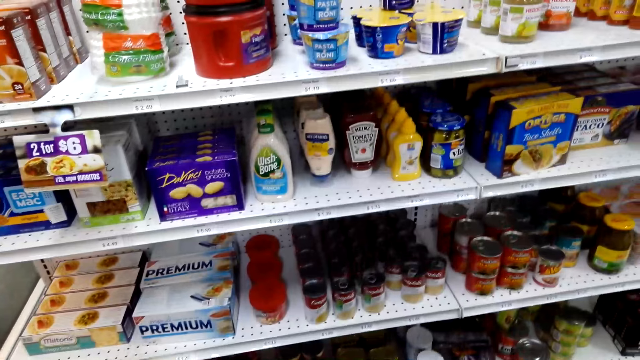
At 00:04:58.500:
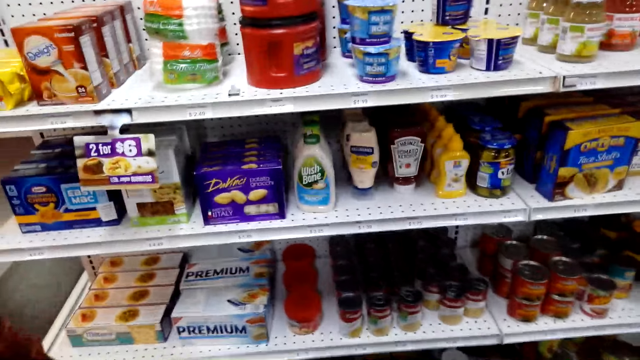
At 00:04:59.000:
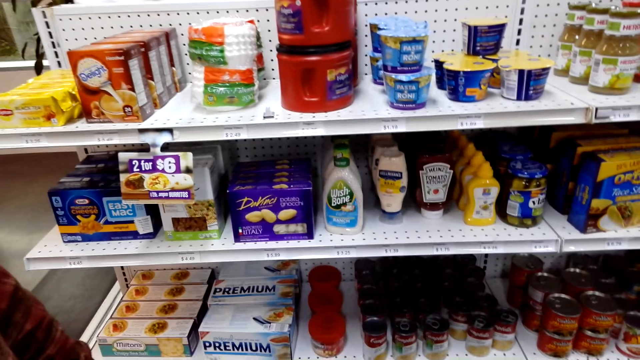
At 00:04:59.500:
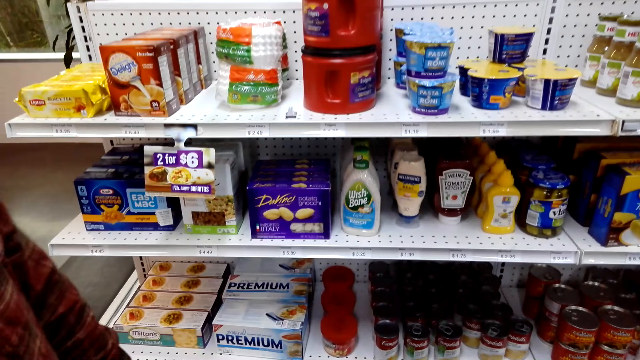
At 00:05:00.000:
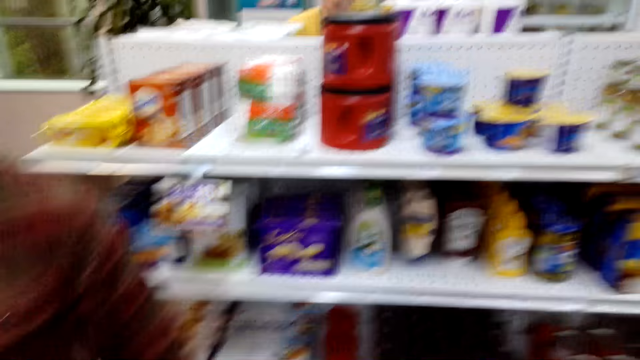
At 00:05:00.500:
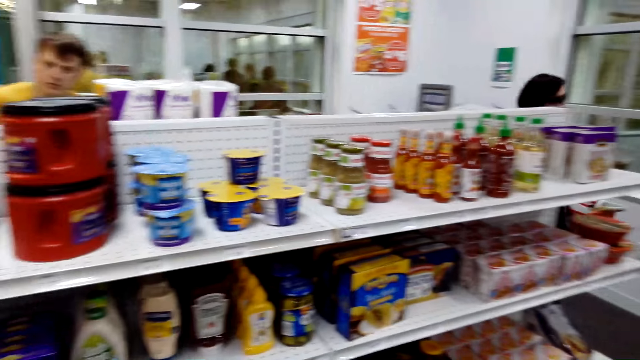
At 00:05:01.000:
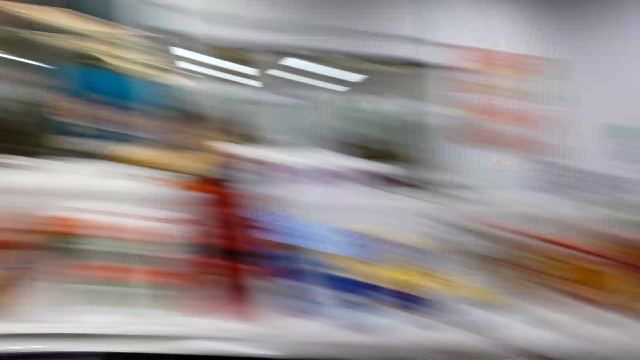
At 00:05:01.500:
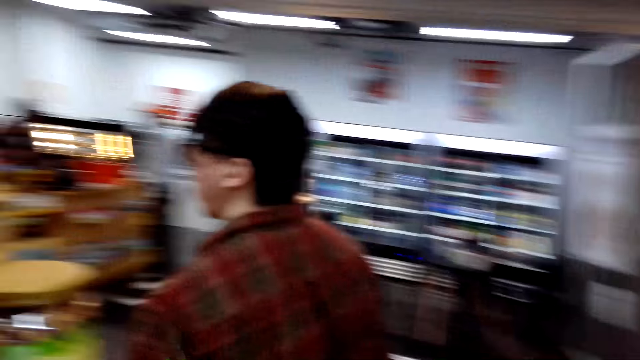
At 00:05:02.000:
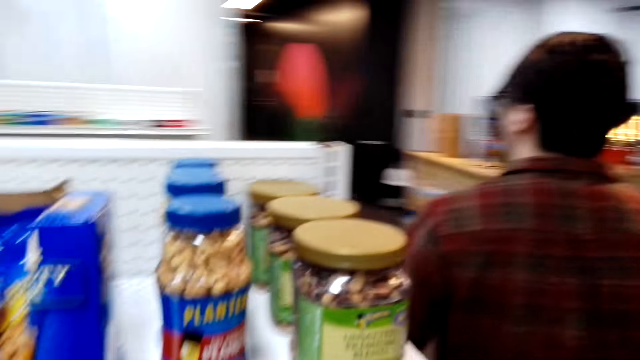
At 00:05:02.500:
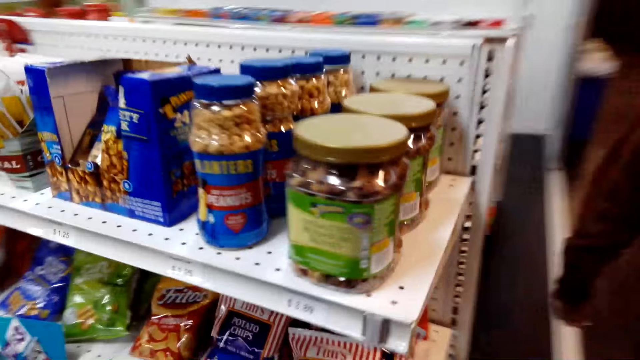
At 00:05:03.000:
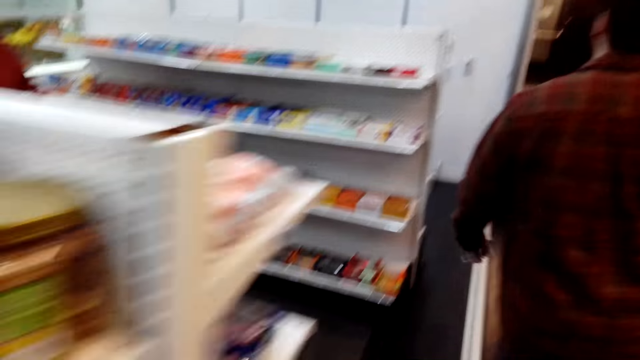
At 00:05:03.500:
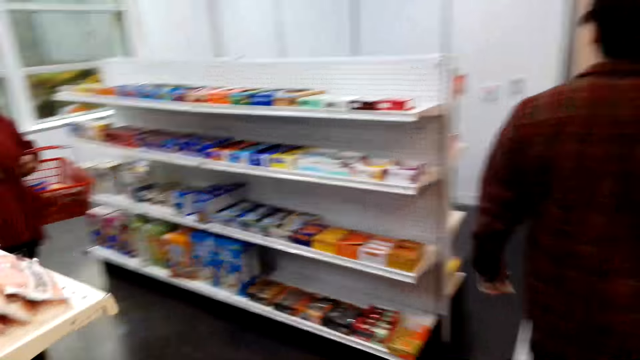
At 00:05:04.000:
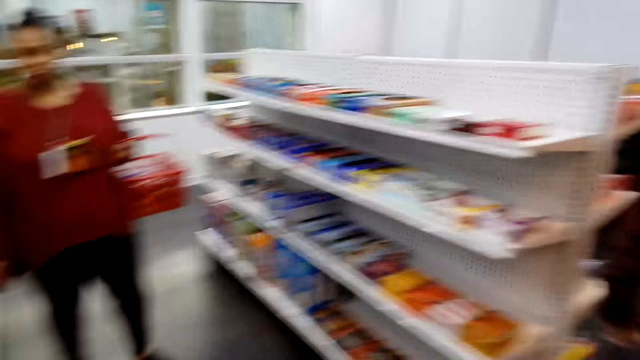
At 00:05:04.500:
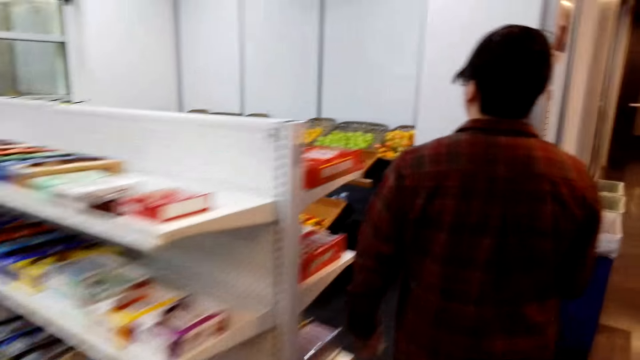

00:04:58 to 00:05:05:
The camera wearer watches the background. A man walks. The camera wearer follows the man.

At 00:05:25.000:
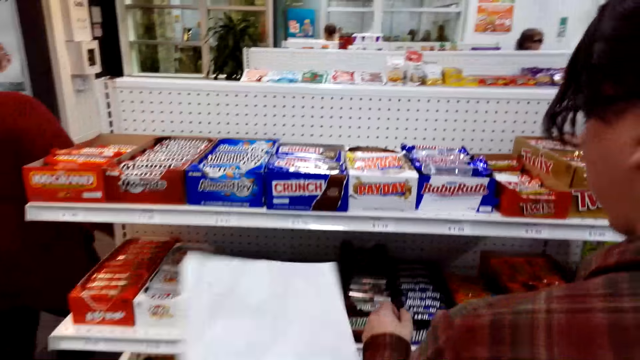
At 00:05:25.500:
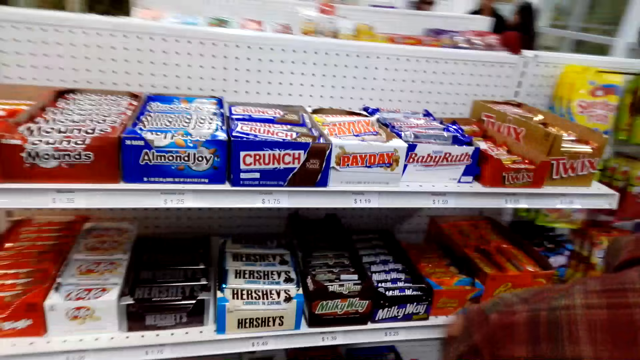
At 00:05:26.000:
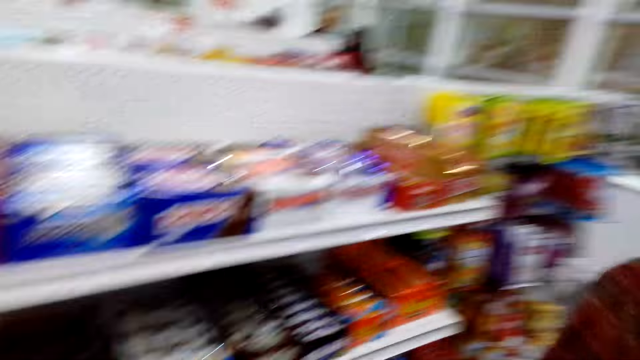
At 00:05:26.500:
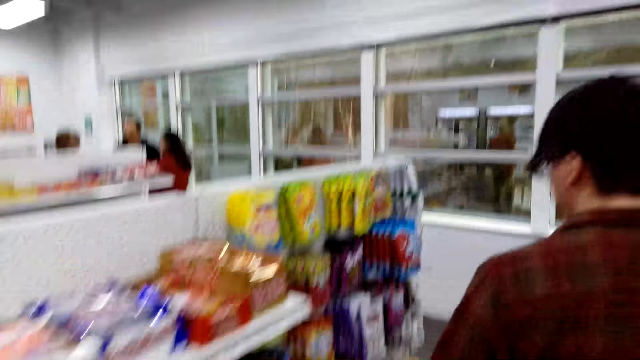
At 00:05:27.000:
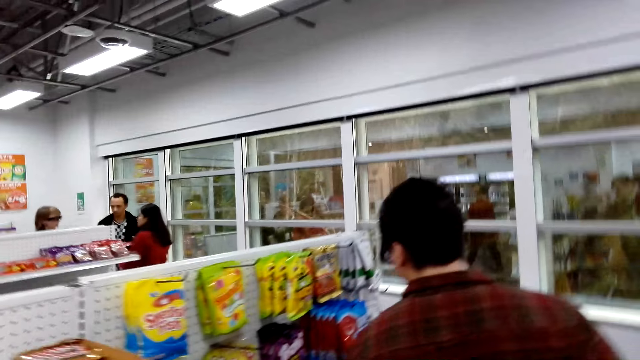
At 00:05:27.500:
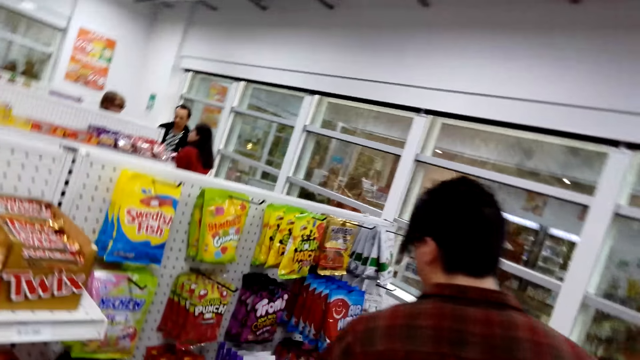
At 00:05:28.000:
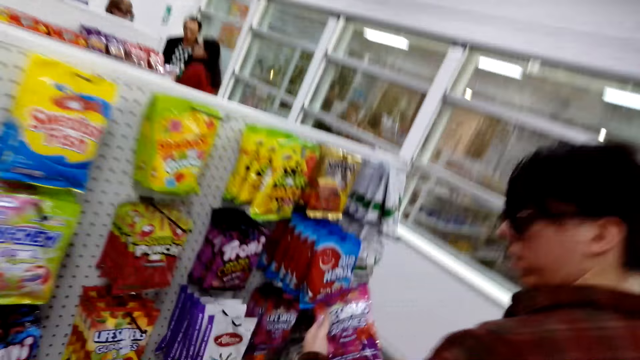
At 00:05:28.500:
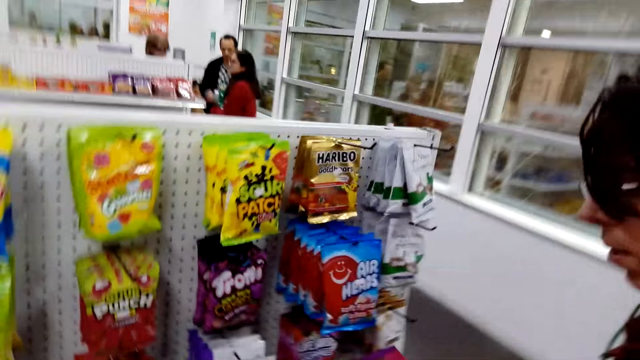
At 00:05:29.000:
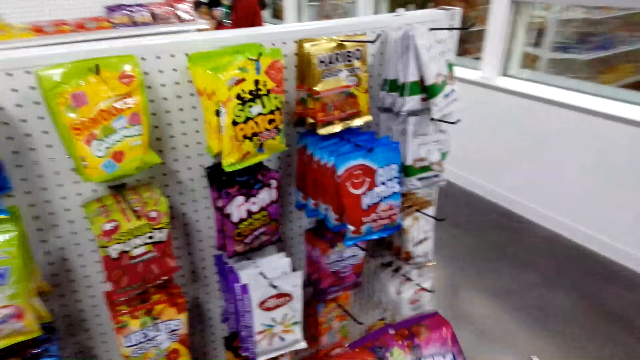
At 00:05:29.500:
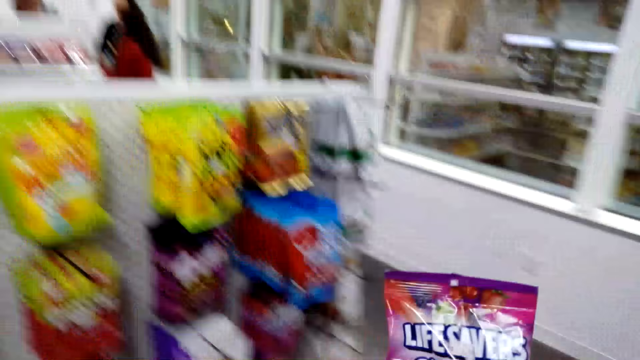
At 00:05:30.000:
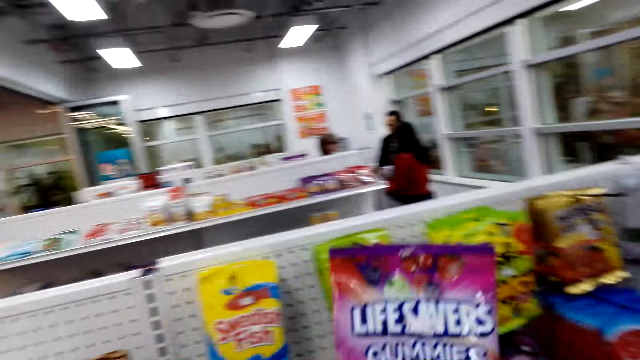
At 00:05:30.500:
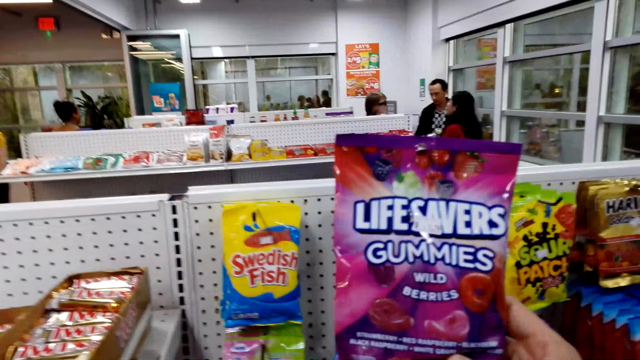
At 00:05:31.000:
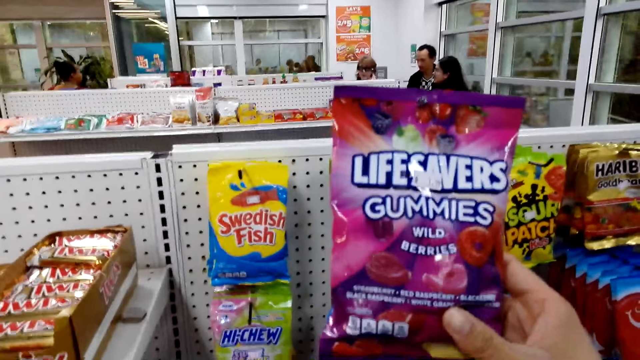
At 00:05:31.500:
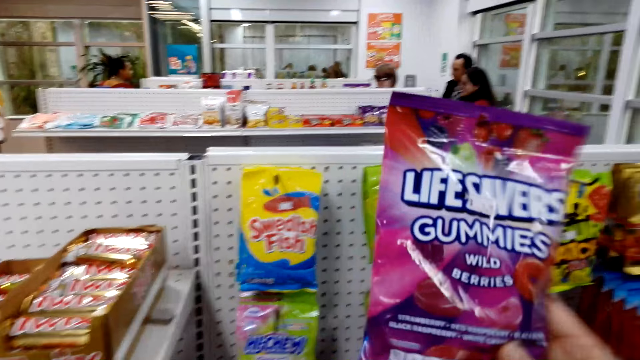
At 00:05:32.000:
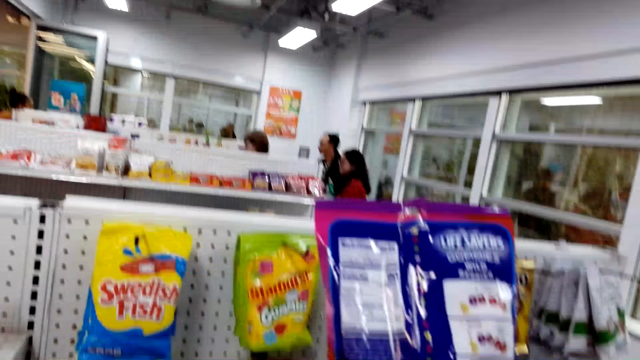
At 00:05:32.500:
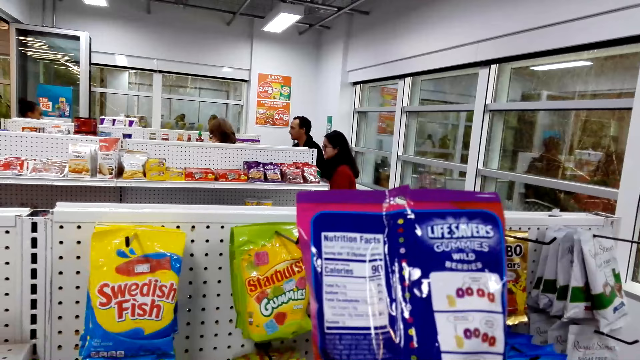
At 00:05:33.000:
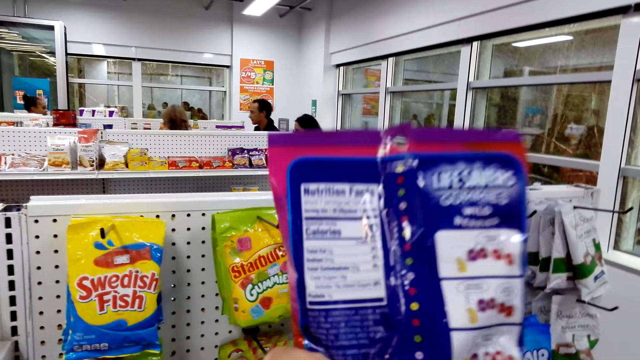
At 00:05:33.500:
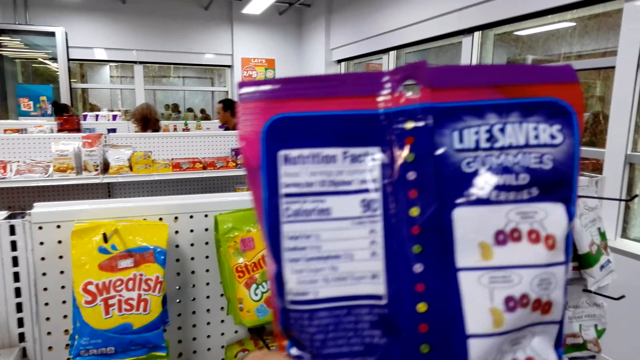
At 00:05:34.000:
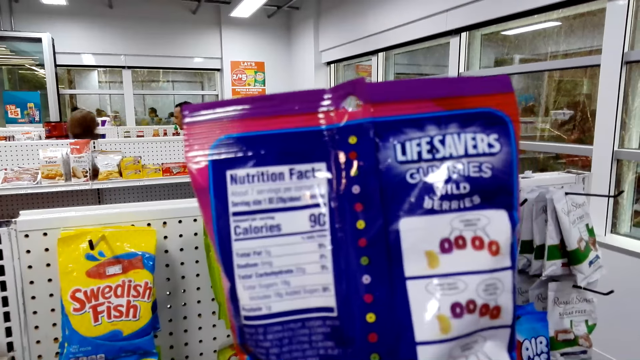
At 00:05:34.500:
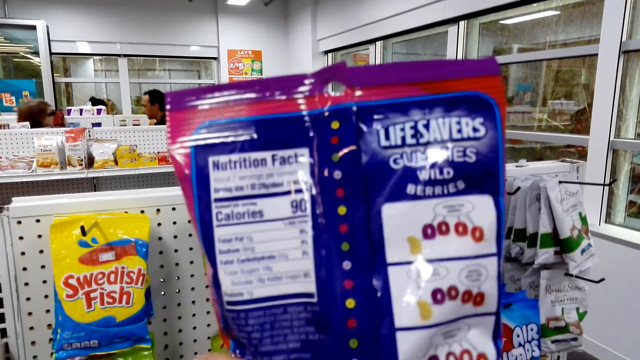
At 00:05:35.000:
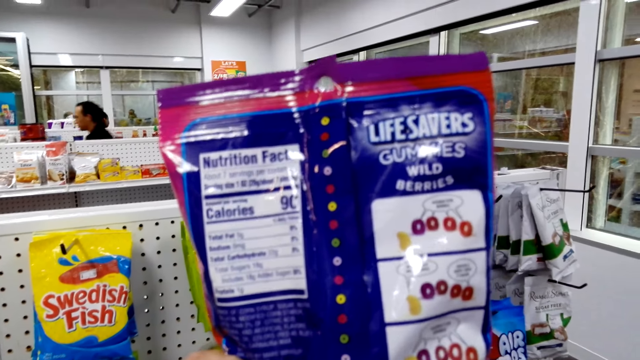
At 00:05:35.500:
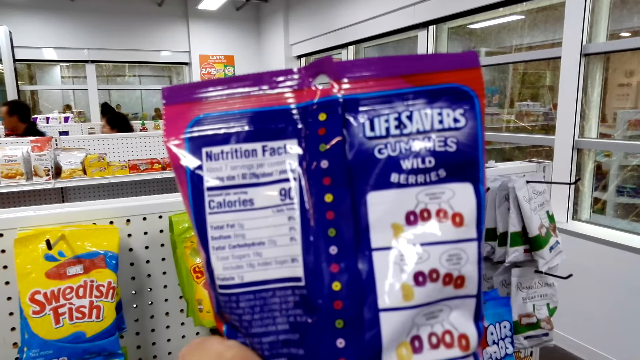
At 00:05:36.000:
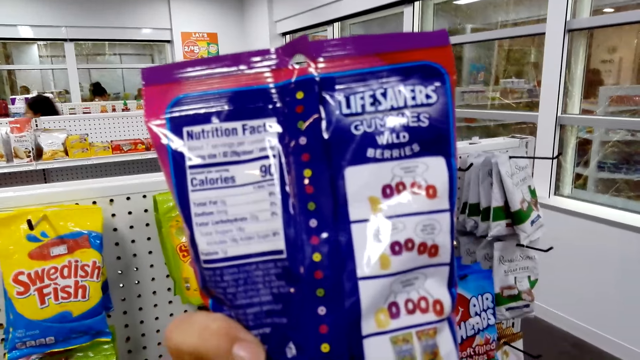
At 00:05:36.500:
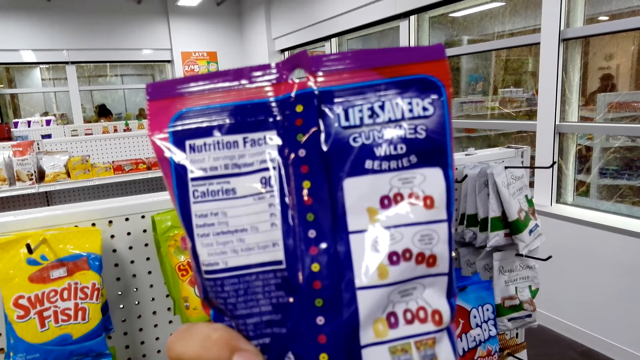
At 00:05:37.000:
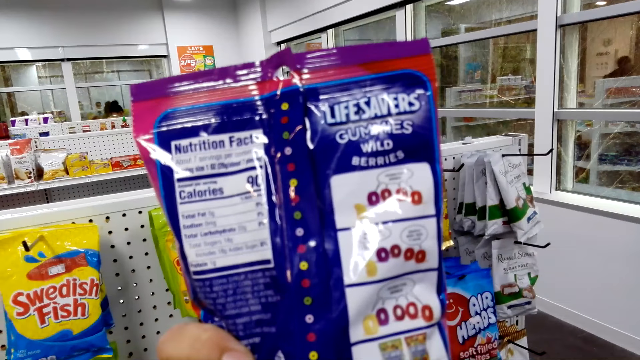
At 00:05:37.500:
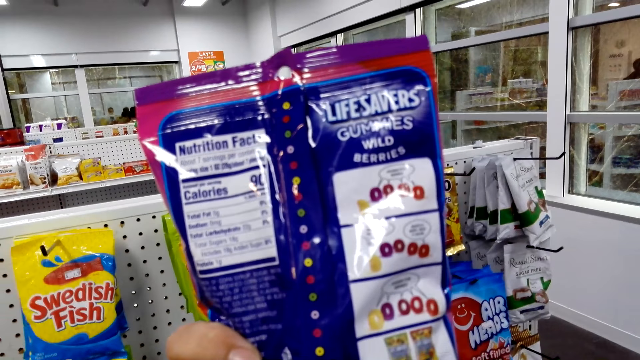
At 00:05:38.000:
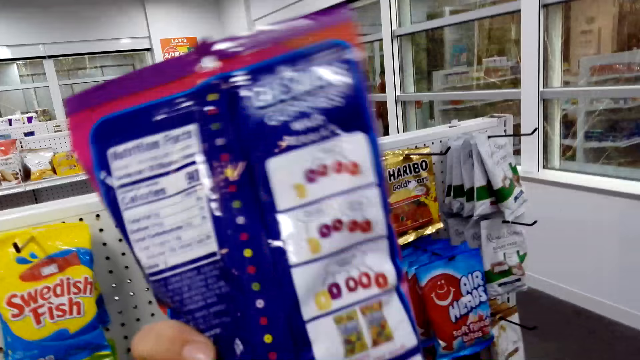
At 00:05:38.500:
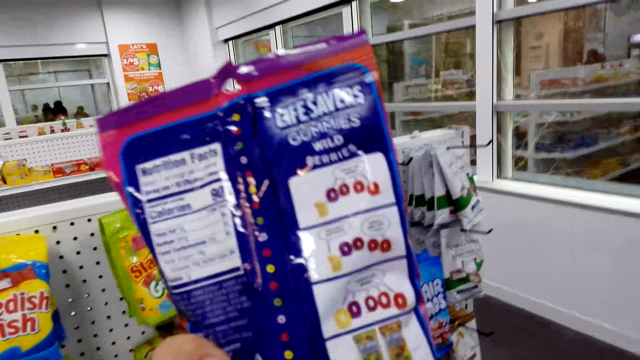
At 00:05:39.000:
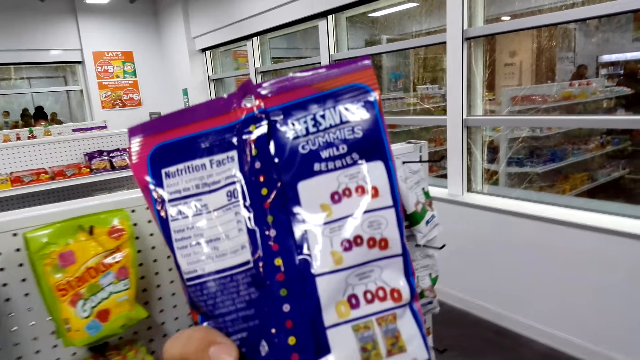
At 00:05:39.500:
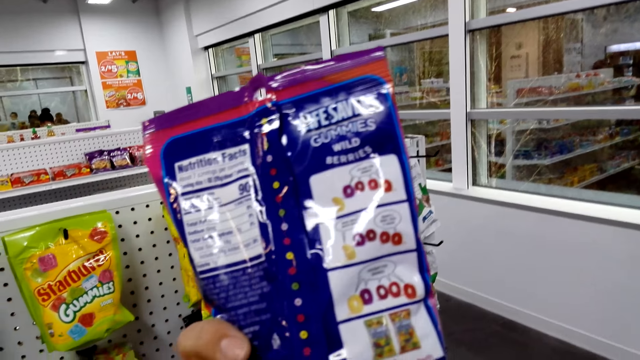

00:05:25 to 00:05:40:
A man picks a snack from the shelf.
